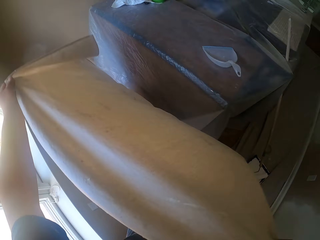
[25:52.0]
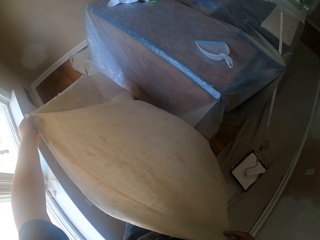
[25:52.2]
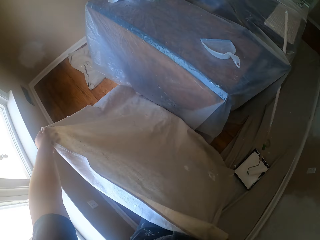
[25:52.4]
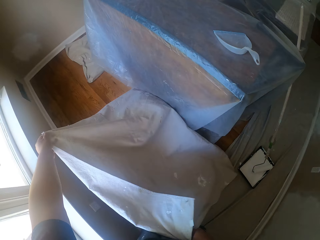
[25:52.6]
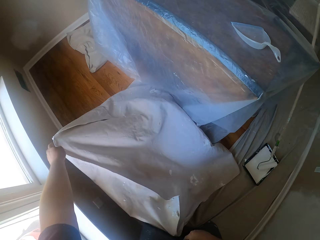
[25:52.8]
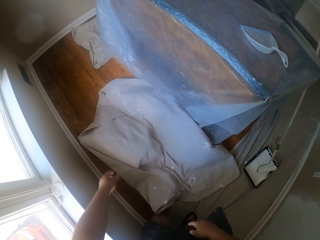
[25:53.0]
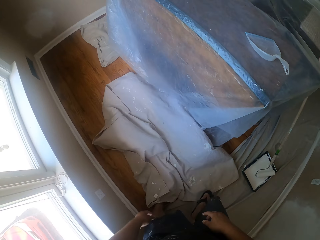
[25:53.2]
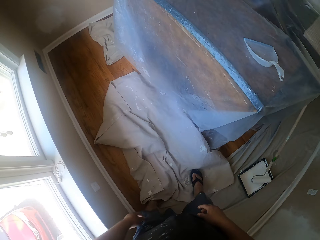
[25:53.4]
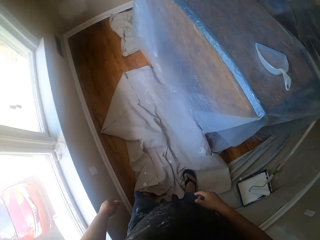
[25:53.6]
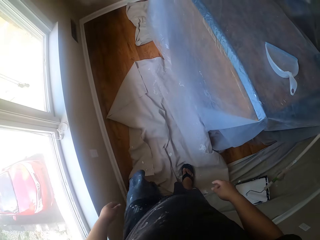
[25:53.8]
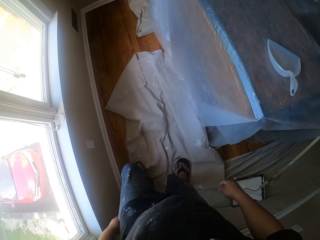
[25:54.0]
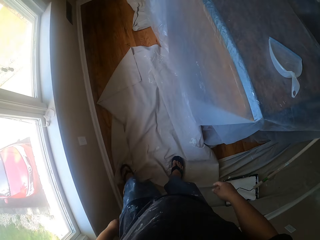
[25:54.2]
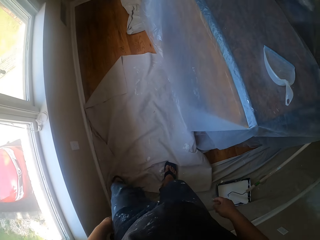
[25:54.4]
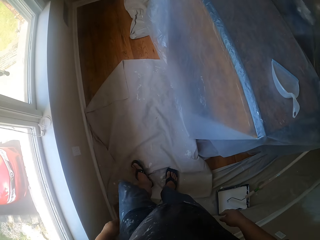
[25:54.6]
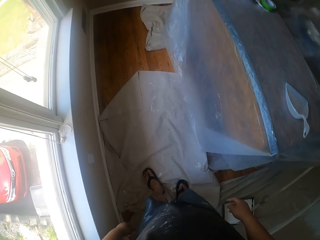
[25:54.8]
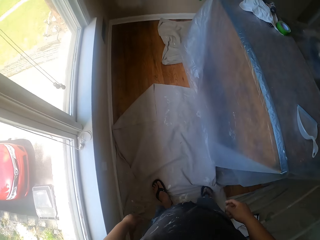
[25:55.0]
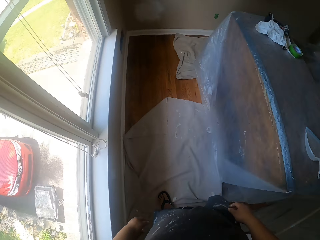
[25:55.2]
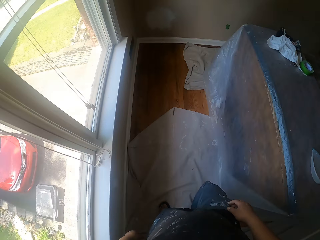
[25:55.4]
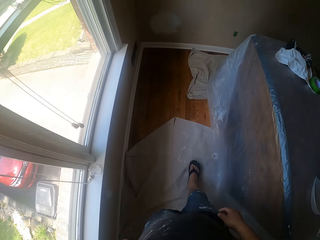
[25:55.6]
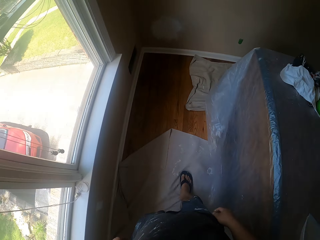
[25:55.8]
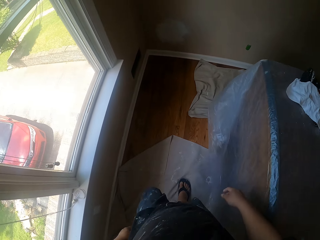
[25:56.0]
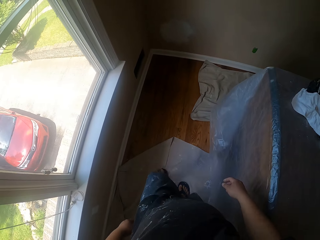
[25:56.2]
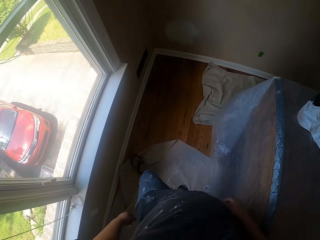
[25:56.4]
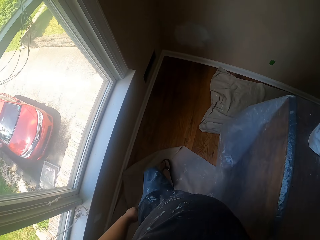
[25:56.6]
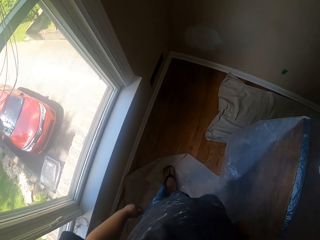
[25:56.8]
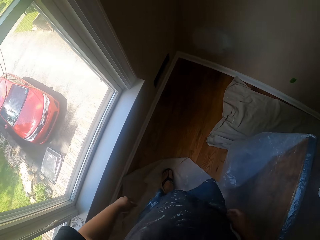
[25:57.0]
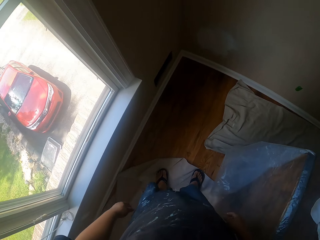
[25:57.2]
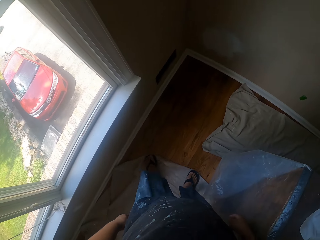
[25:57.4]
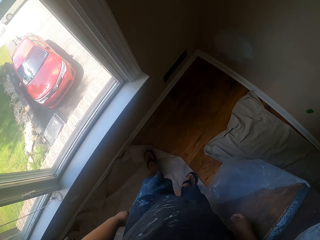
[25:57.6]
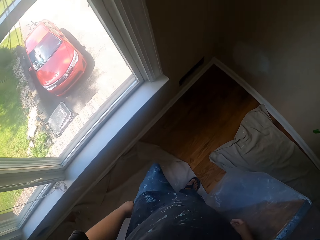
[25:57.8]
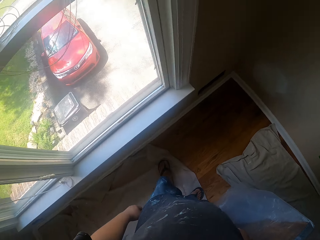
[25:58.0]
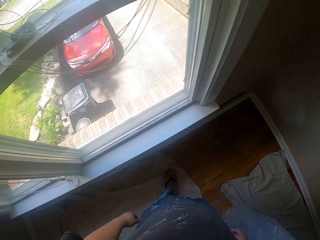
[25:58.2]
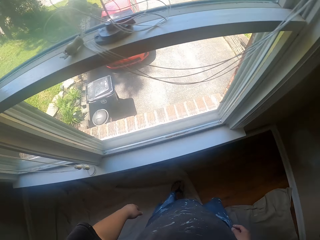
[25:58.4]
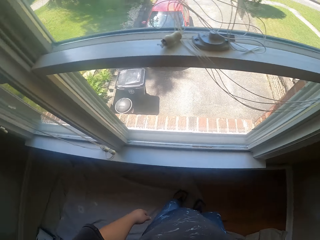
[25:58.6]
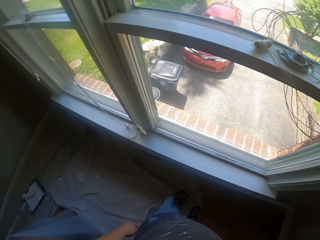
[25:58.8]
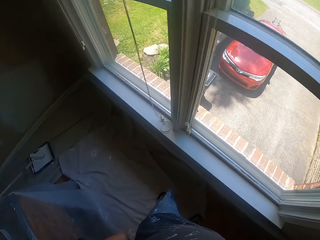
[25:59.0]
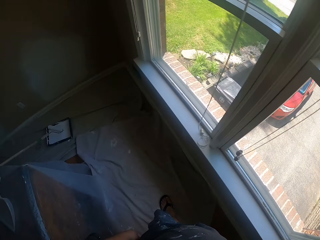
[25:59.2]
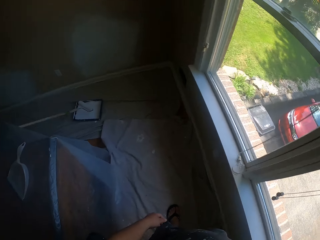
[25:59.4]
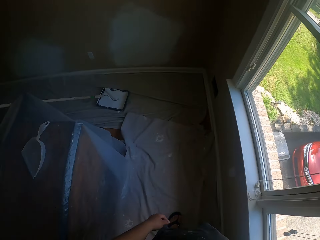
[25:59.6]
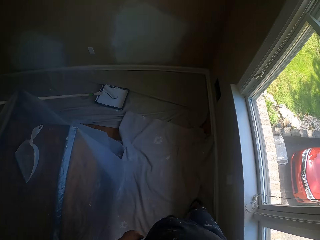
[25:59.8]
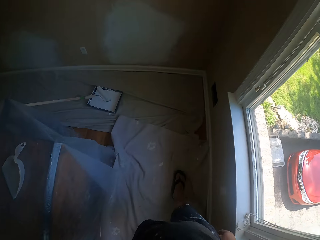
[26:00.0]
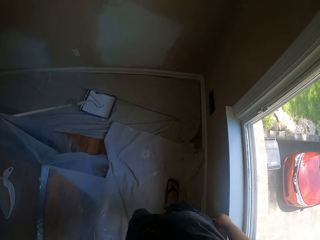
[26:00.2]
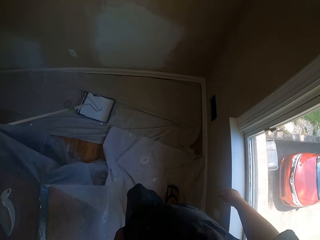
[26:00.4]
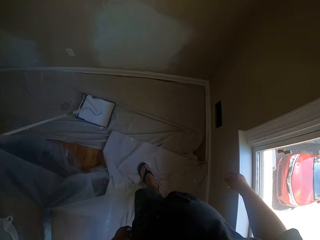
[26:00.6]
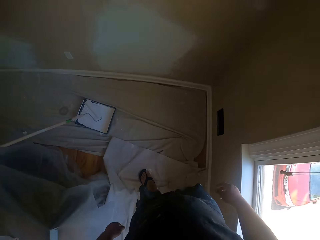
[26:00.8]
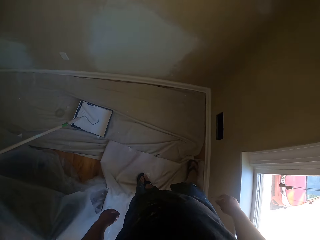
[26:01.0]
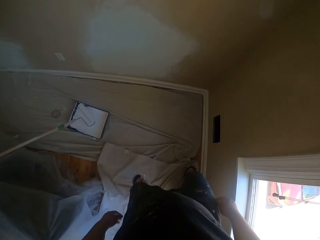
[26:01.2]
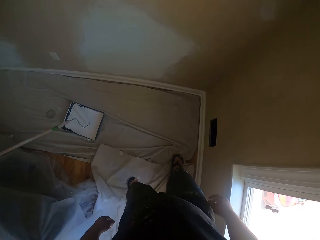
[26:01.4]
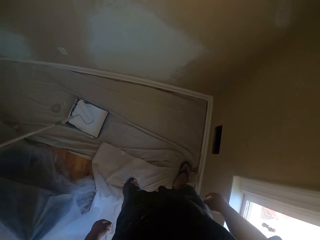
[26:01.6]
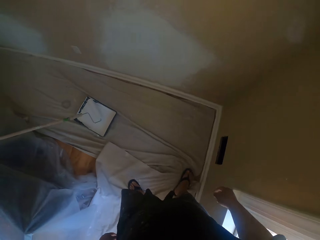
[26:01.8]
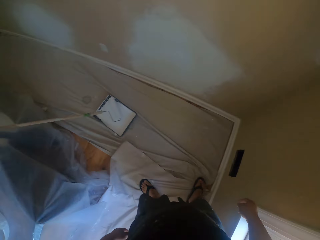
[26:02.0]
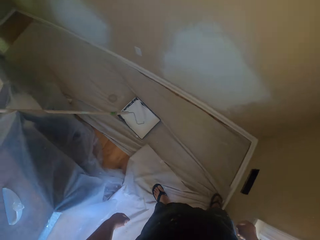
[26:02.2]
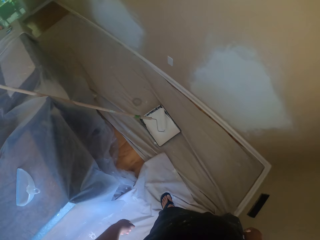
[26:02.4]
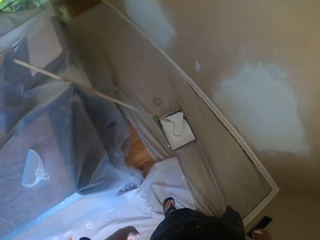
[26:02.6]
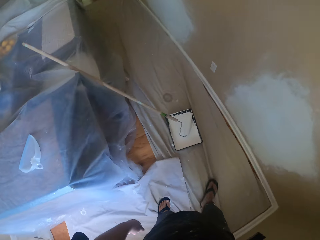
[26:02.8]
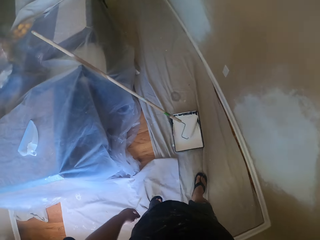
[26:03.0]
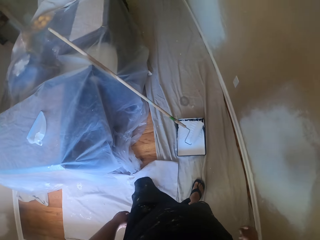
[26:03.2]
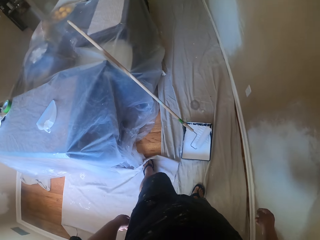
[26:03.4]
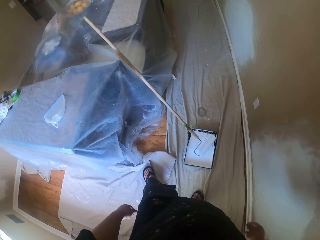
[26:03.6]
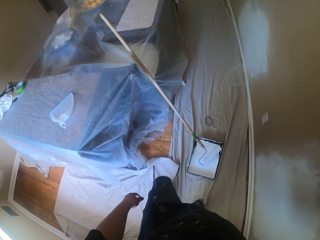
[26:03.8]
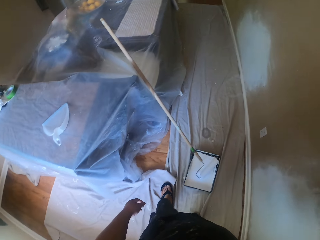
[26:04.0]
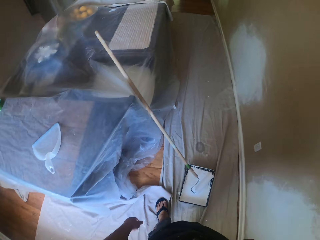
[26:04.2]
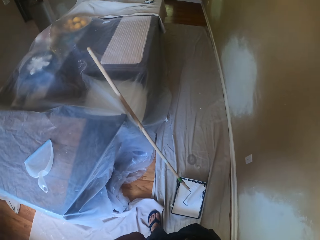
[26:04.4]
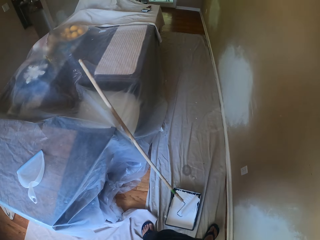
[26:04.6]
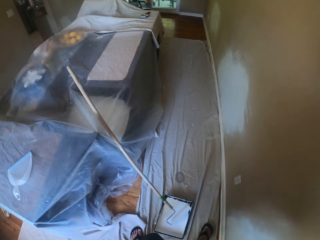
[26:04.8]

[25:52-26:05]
The camera wearer spreads the mat with his leg. He walks around the room. He spreads the mat with his leg.

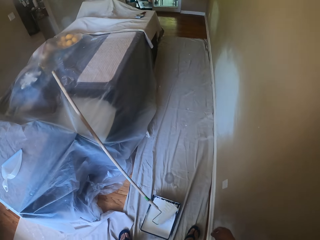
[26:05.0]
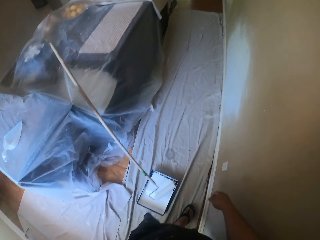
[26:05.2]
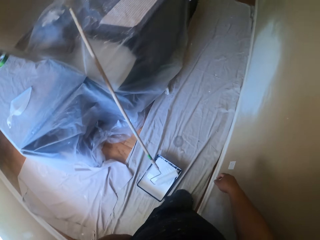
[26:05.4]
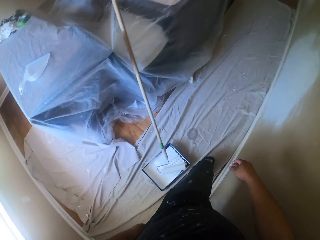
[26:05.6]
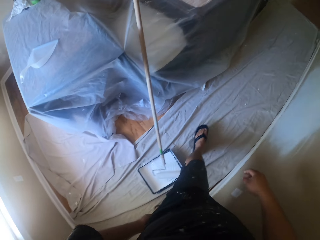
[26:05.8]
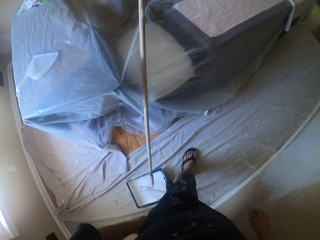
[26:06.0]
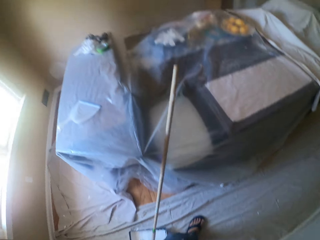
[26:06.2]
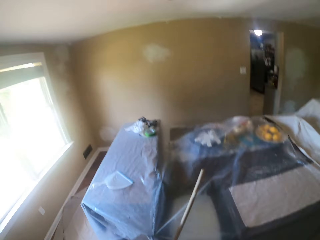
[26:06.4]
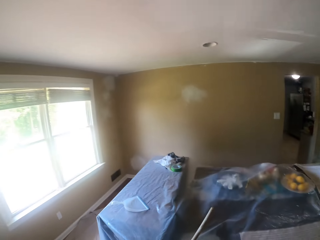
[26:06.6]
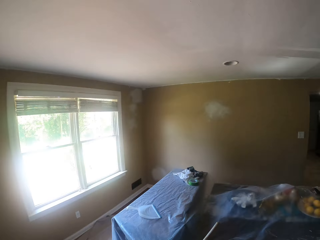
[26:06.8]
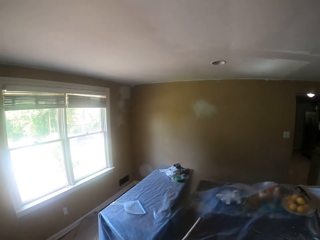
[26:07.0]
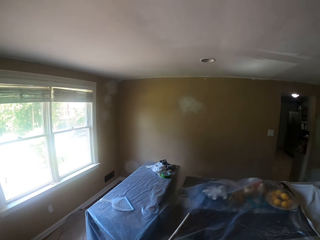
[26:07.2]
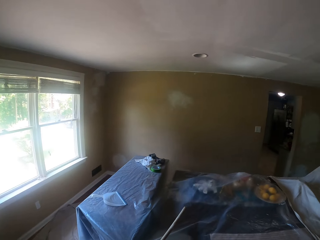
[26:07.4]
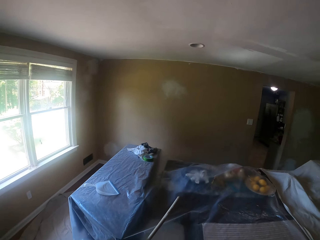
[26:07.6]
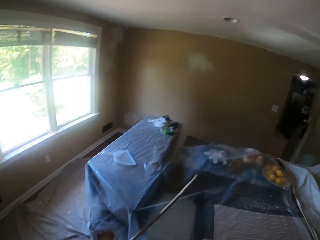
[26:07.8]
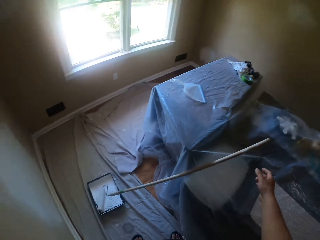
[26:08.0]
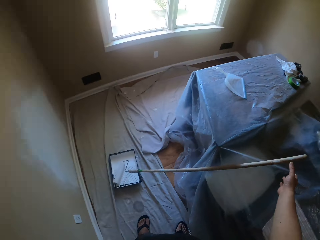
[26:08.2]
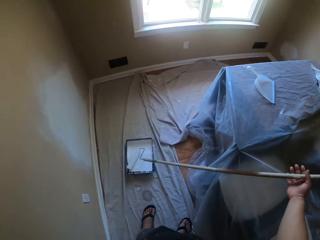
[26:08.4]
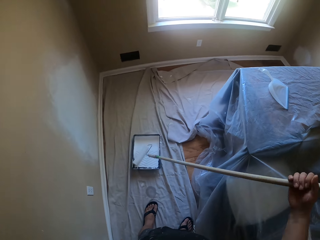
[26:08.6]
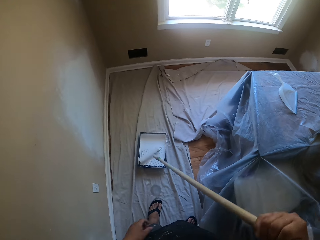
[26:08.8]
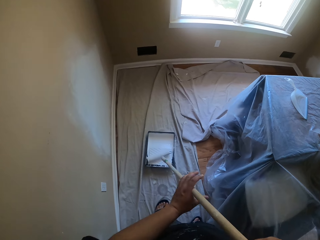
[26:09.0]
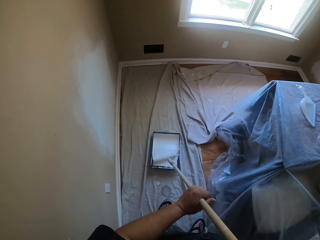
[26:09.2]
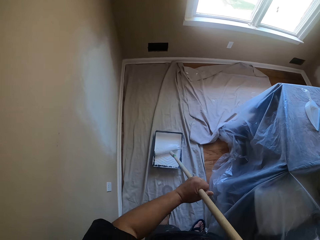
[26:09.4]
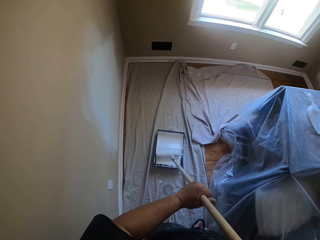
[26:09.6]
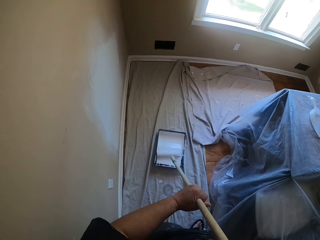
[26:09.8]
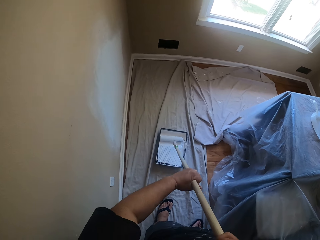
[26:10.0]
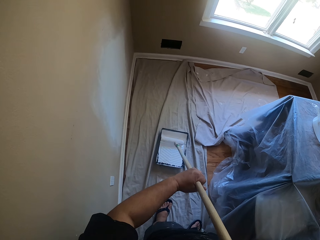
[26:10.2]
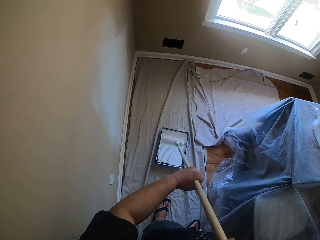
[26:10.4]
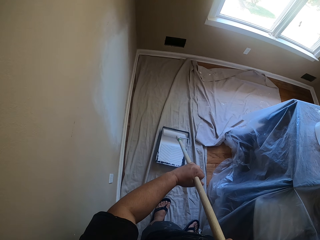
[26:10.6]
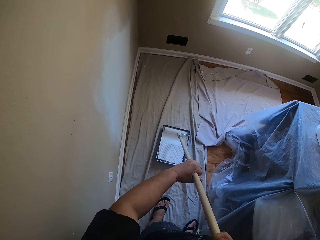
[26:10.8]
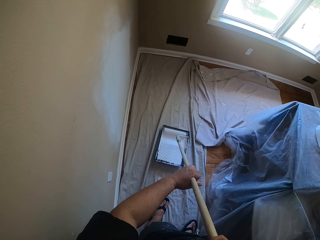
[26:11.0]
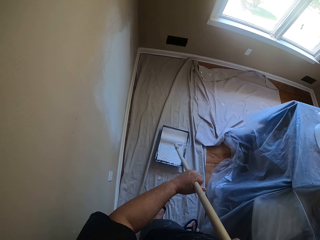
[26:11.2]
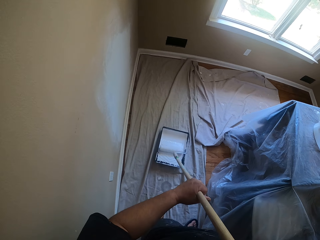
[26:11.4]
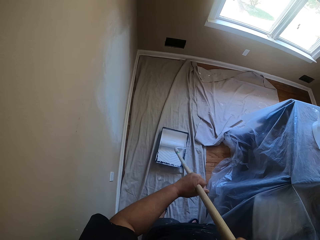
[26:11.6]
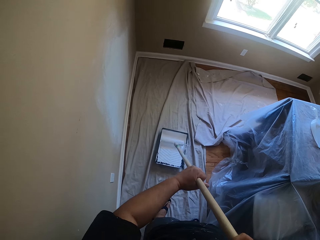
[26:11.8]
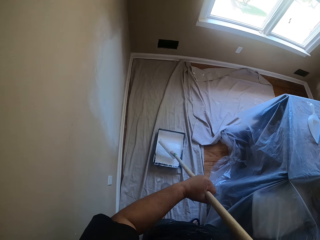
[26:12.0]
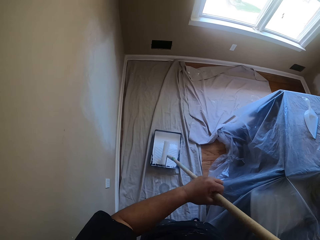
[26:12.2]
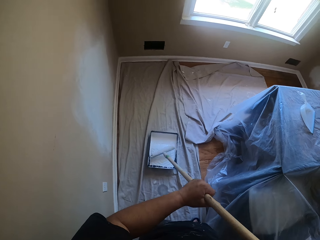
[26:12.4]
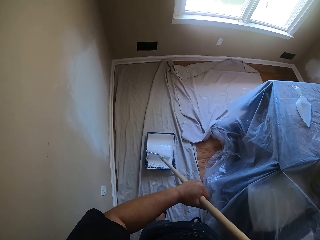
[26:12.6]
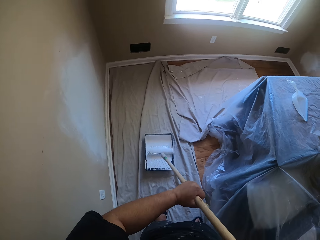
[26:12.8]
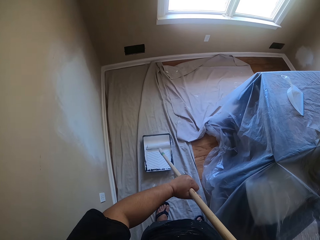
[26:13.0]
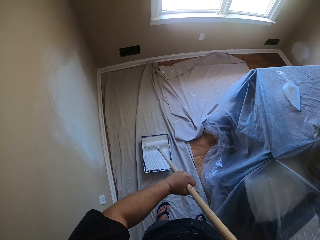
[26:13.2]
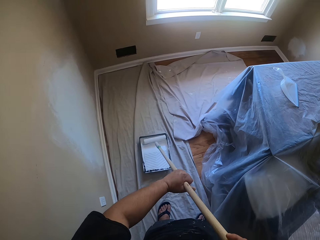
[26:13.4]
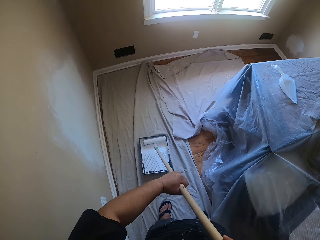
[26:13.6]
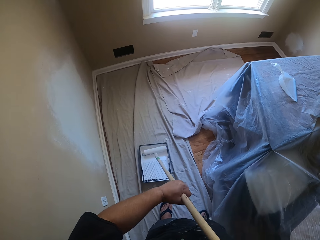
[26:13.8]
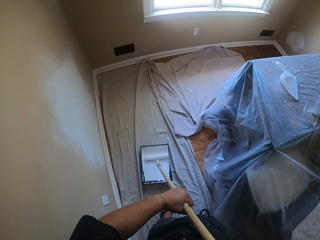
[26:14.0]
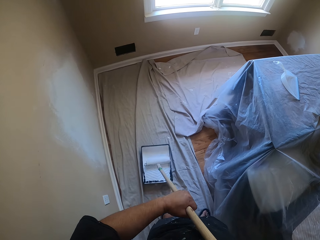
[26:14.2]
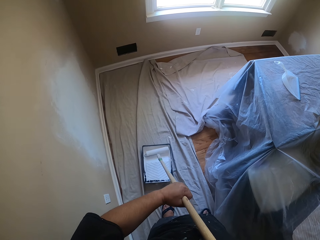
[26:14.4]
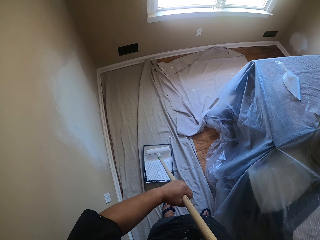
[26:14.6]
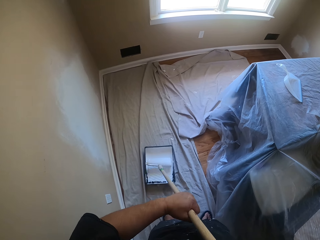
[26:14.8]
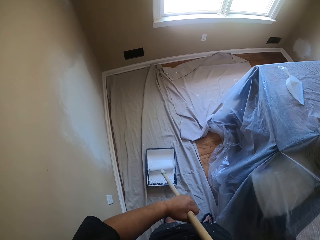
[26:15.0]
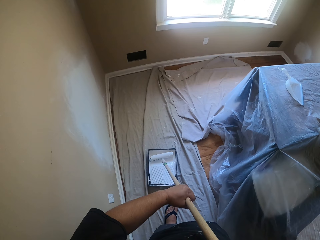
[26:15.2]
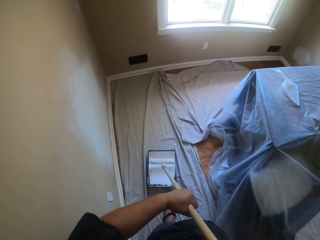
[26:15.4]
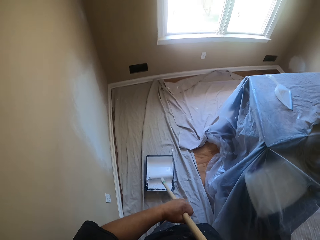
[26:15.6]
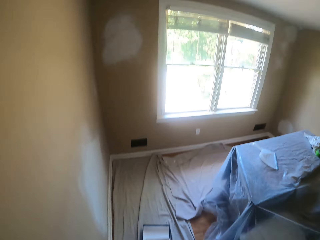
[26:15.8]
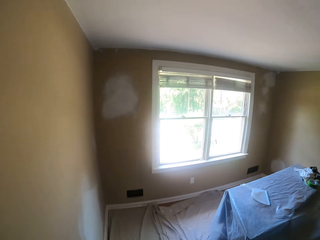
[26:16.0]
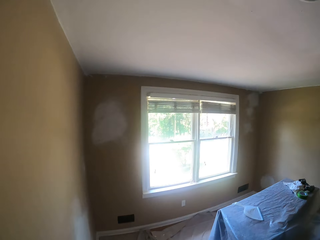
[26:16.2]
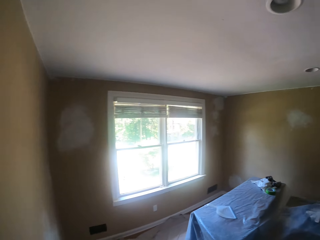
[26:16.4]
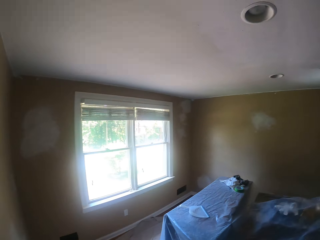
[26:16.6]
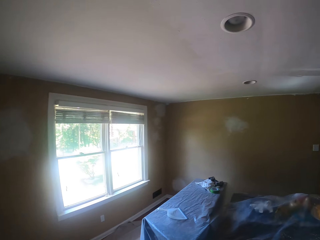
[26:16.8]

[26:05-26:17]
The camera wearer walks around the room. They pick up the paint roller. They roll the paint roller on the paint tray. They take paint from the paint bowl with the paint roller.
